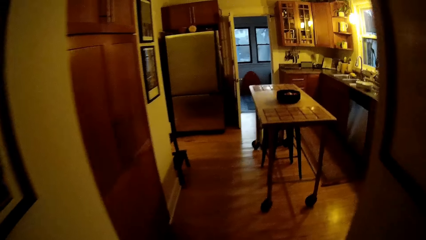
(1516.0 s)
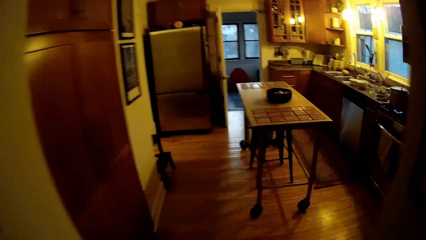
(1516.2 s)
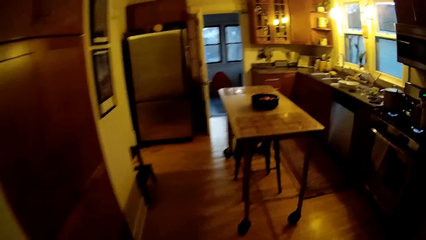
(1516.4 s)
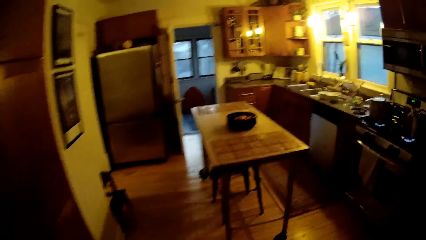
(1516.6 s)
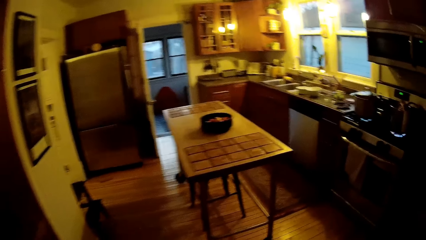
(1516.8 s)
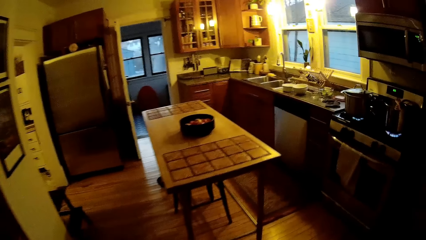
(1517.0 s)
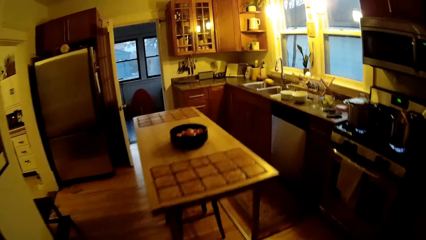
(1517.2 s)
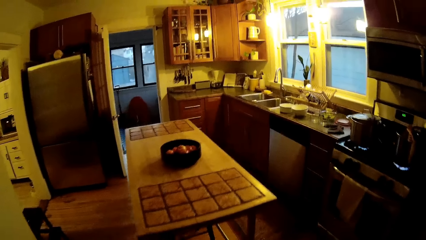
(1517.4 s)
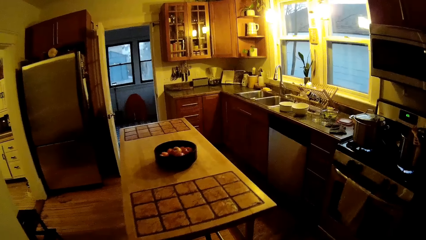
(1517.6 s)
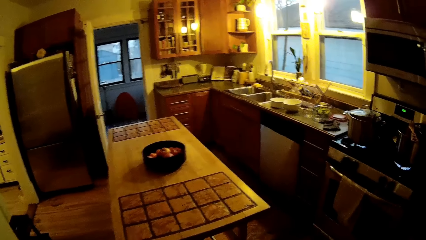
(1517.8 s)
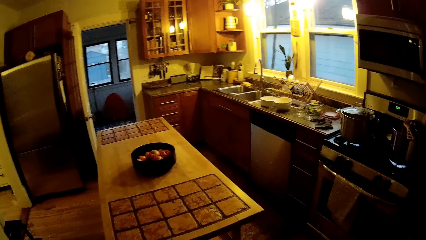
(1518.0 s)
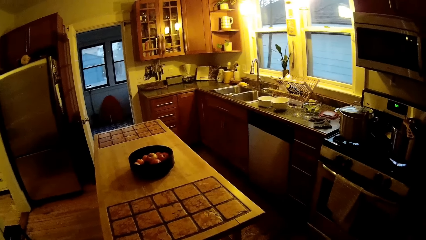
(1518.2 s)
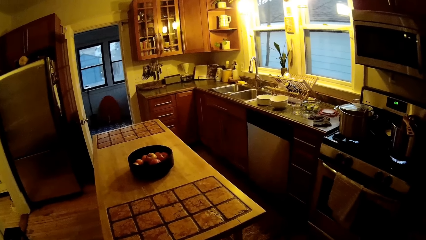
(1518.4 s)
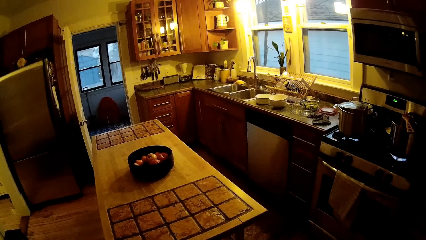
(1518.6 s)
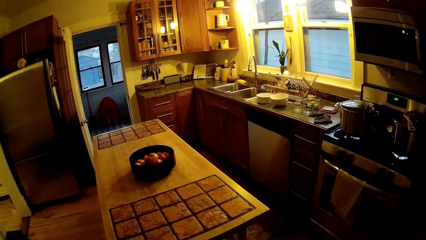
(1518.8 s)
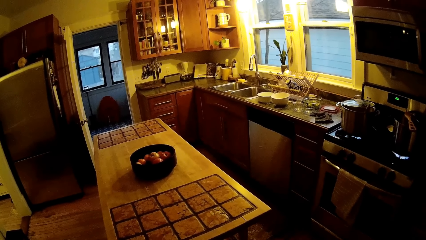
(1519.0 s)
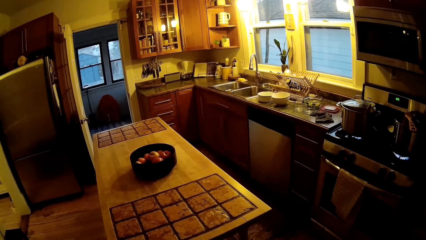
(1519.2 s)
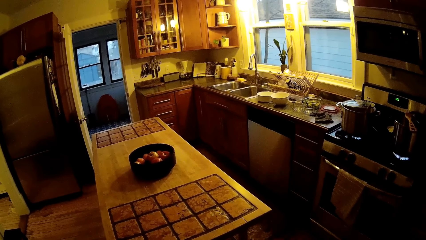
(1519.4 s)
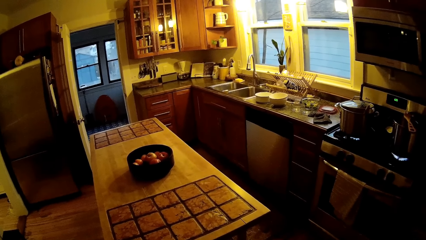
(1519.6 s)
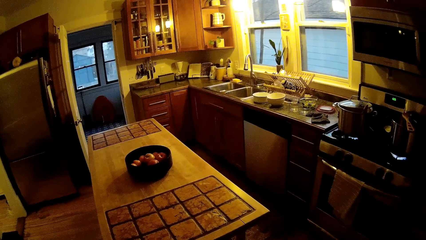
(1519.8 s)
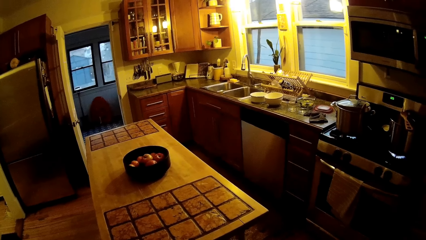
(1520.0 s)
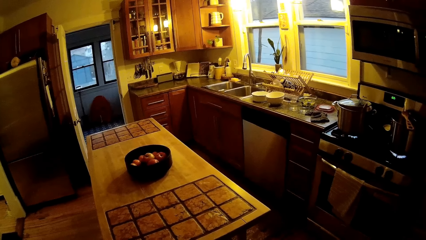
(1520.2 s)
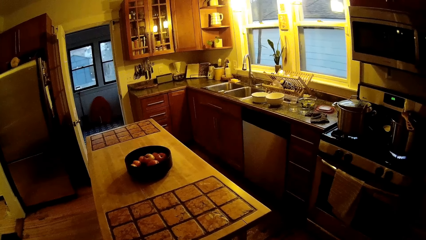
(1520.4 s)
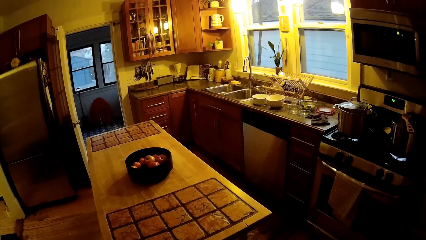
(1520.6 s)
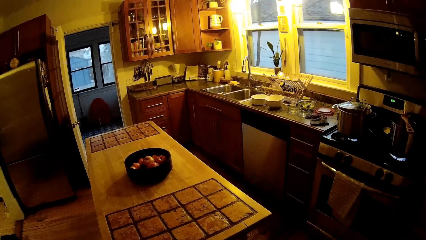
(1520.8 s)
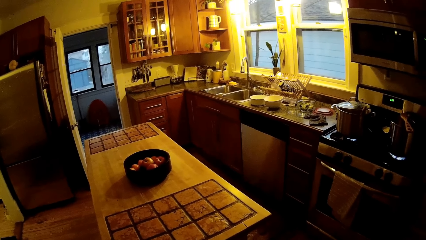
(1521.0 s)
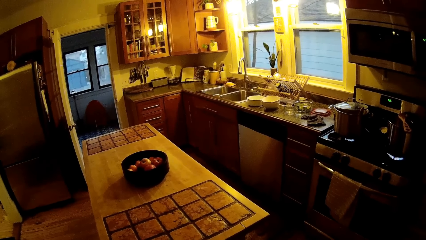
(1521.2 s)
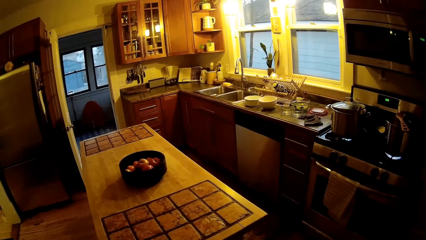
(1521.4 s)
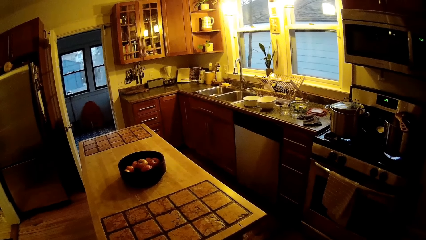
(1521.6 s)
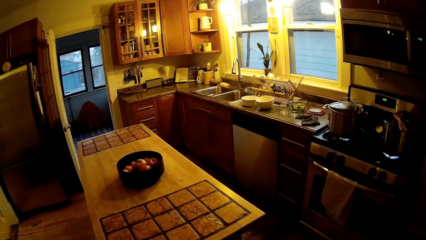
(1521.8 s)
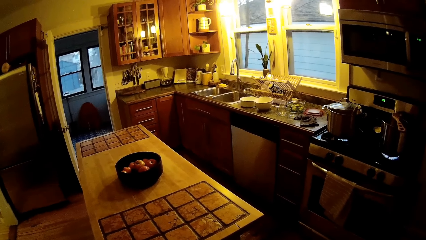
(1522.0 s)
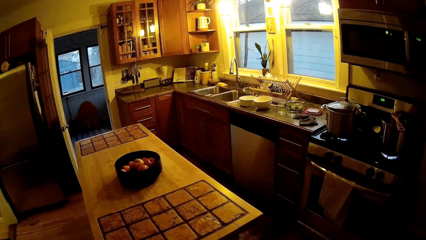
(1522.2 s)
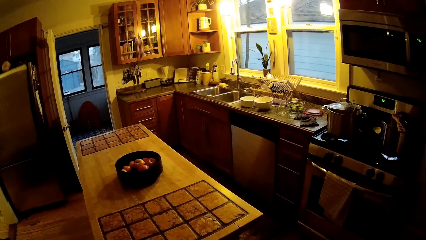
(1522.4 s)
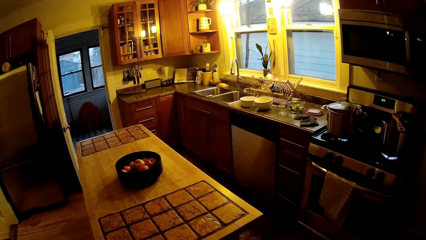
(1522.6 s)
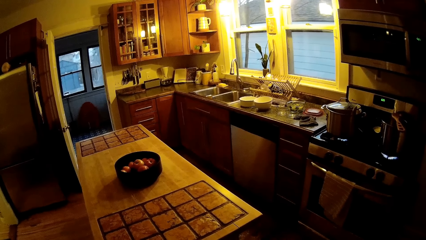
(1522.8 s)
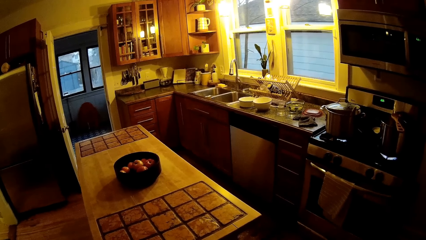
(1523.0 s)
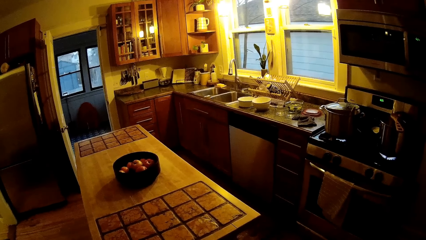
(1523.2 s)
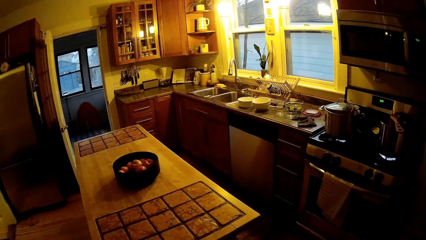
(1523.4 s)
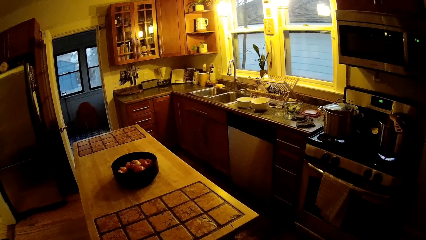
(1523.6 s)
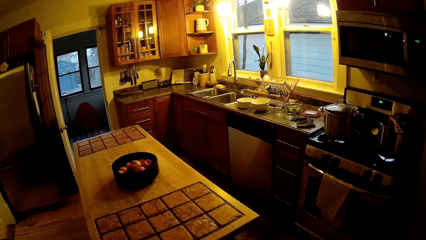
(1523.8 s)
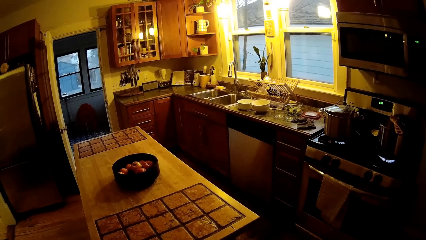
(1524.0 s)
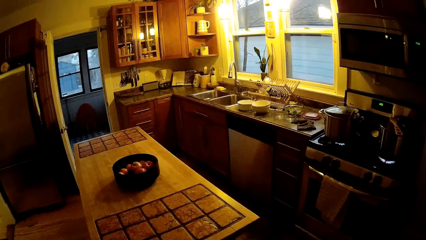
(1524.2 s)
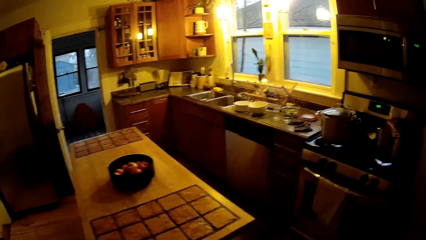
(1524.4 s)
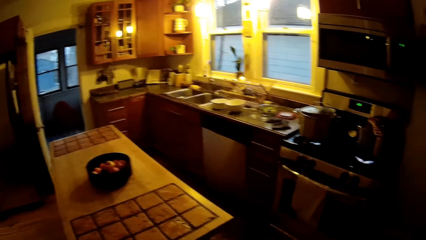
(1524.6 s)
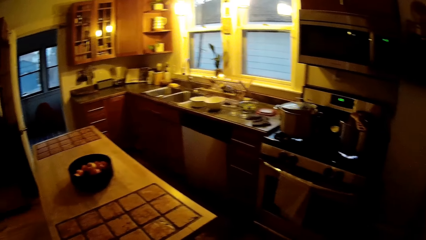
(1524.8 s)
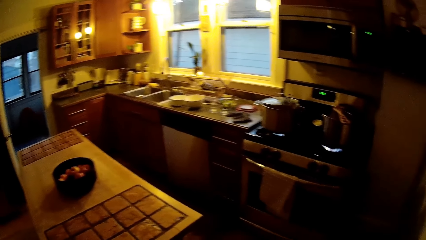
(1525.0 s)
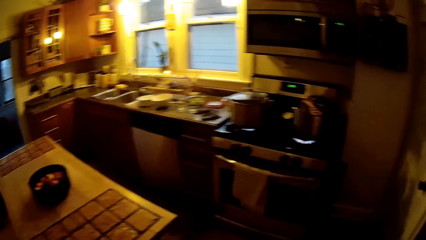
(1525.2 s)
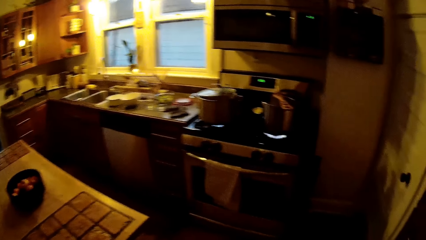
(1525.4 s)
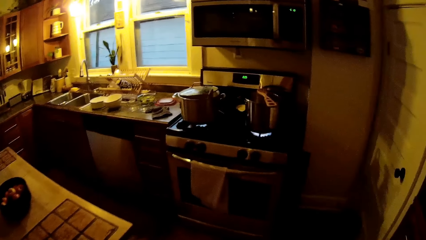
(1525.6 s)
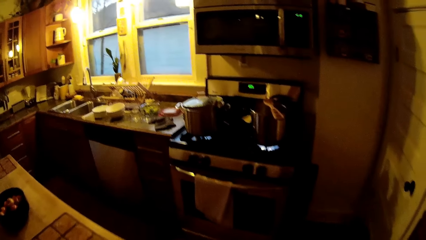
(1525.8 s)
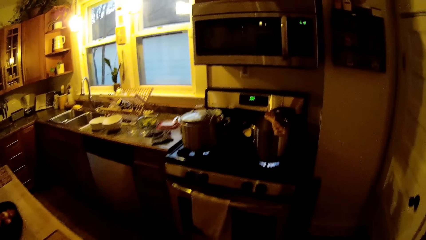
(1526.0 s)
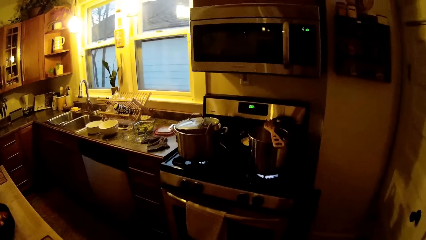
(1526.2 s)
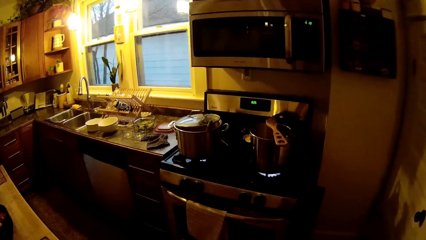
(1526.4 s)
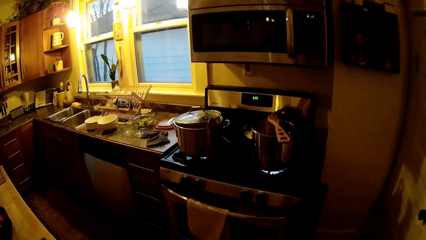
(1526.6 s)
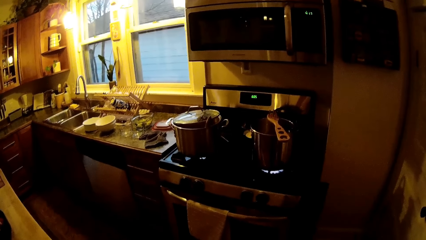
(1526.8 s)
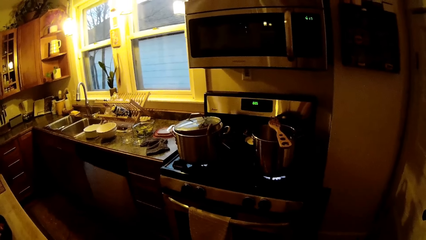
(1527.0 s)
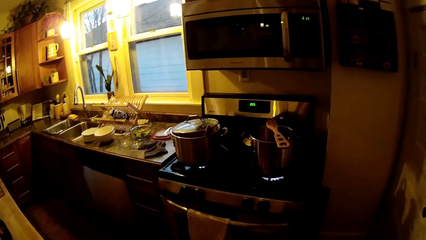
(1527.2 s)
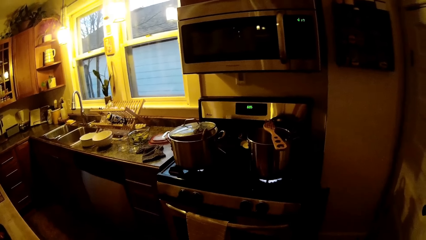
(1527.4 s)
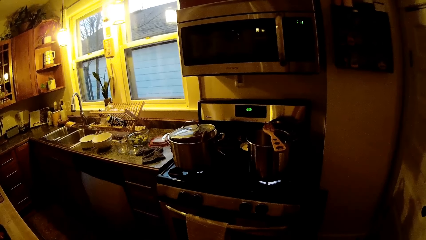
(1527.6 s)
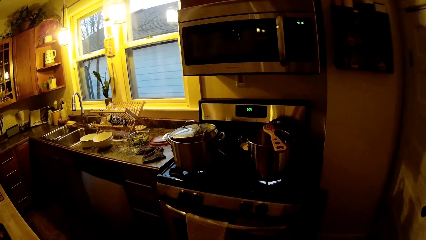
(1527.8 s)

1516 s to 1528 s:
The camera wearer walks from the living room into the kitchen. They stare at the table. They stare at the cooking pot.

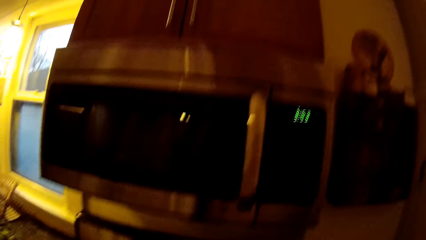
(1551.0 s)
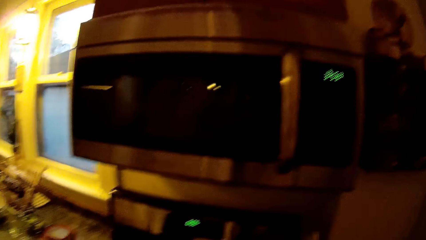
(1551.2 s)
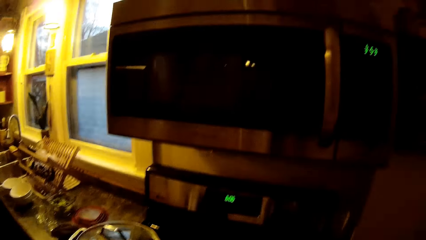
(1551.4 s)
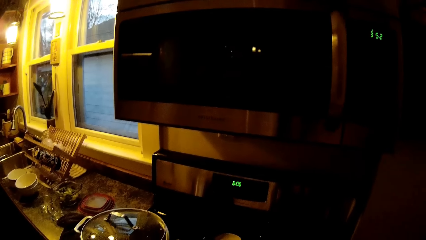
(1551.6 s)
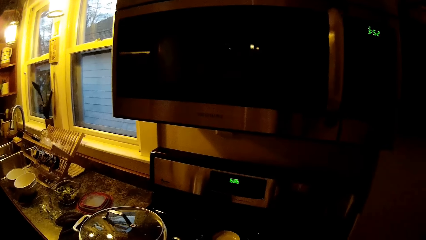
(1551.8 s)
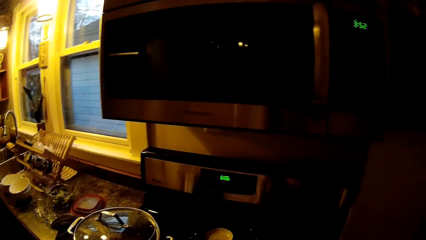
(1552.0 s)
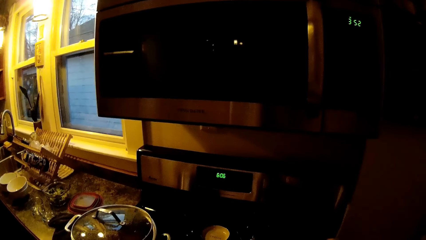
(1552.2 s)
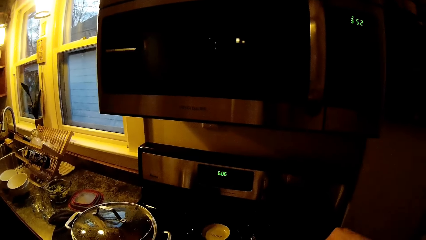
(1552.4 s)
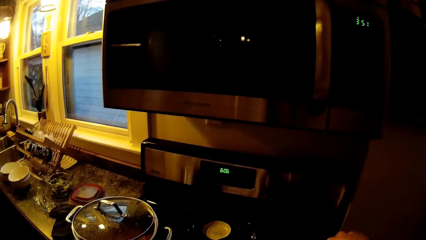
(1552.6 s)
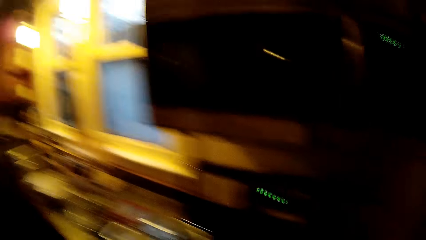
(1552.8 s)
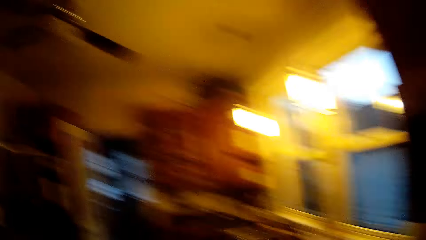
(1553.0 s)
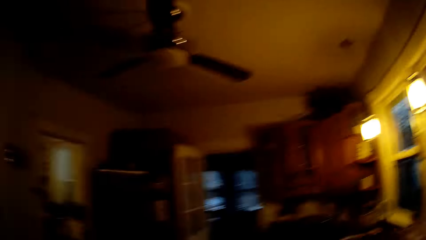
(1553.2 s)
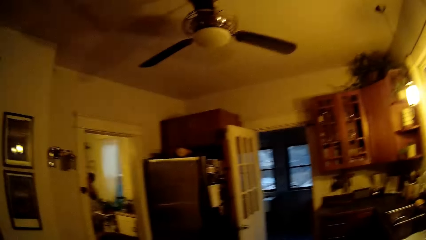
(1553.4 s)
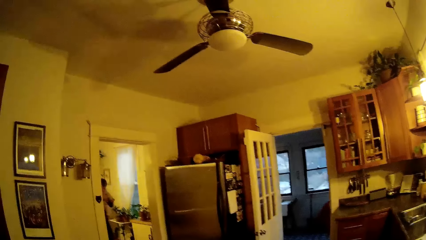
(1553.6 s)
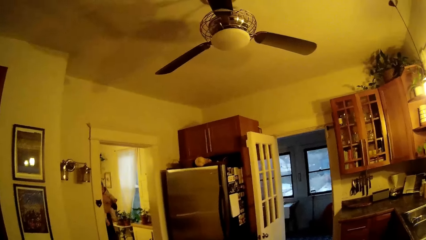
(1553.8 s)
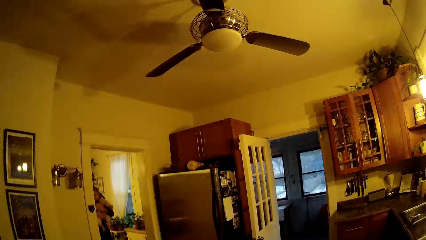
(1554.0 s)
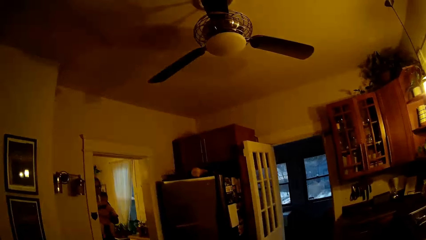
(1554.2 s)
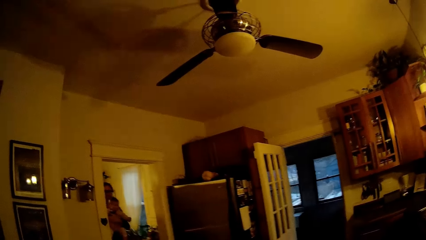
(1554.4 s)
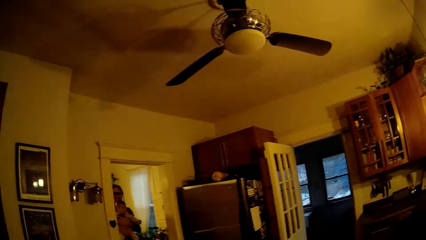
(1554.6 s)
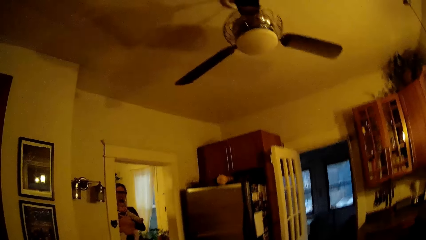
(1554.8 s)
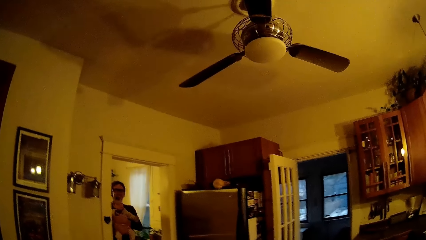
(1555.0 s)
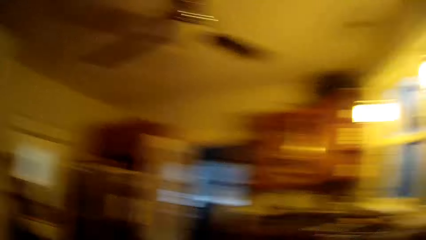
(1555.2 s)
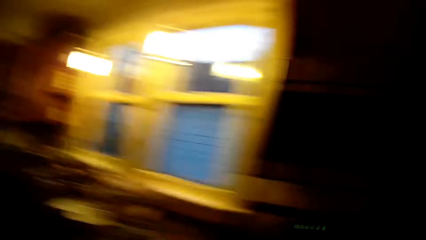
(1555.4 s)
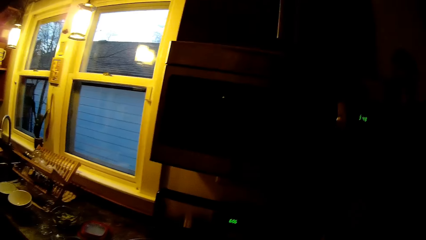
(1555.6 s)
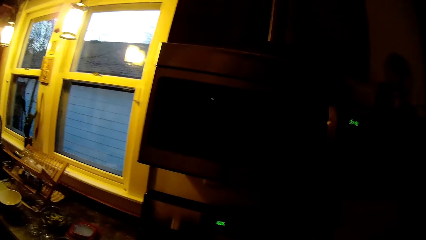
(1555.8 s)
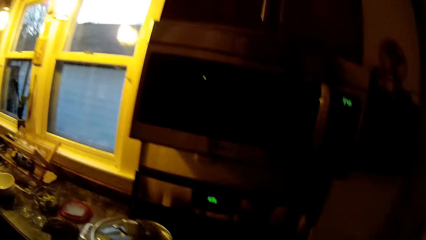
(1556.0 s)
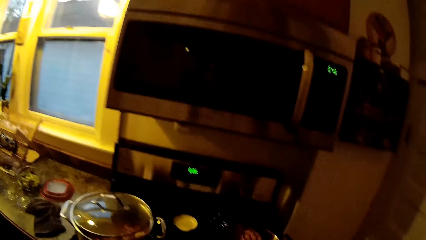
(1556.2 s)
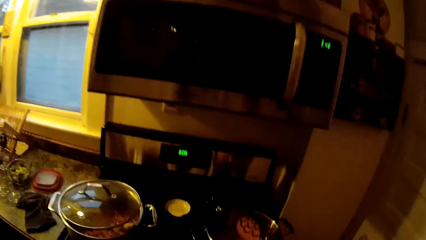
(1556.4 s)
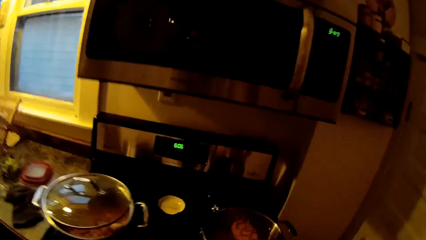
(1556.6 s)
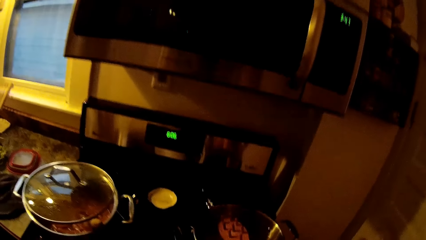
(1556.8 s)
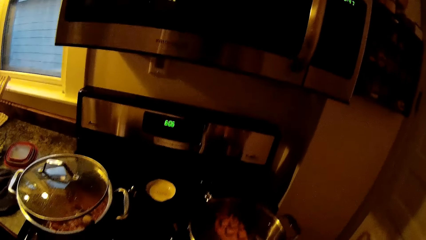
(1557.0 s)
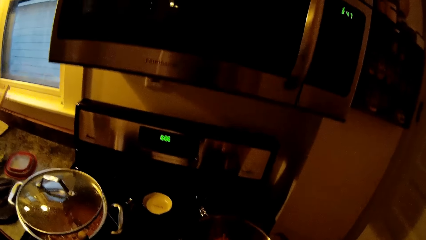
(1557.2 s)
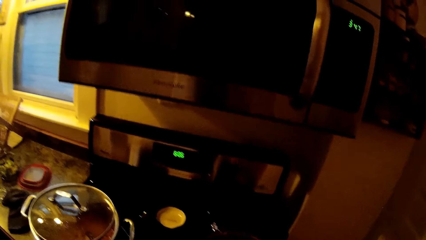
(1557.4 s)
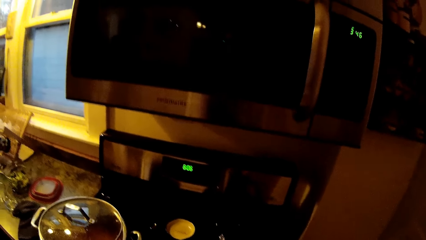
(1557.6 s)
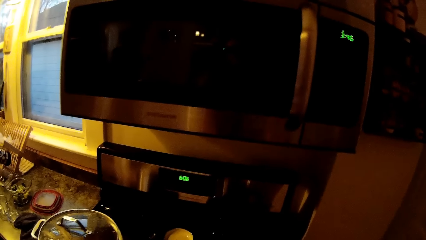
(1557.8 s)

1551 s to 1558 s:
The camera wearer converses with the man. The man carries the child into the kitchen from the living room with both hands. The camera wearer stirs food using a wooden ladle spoon.
